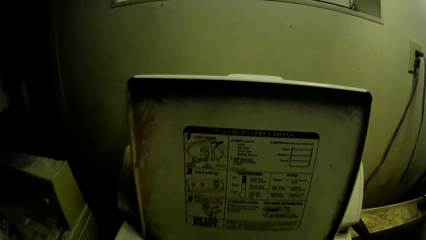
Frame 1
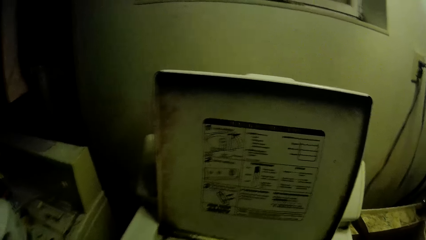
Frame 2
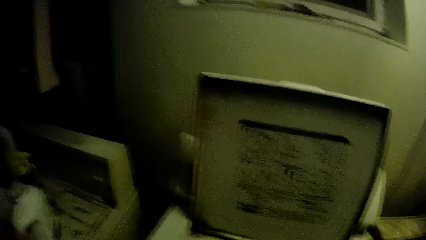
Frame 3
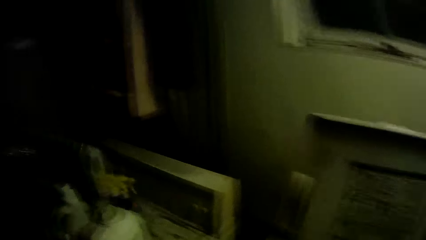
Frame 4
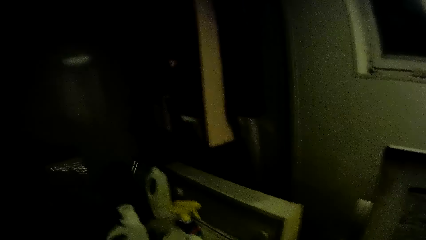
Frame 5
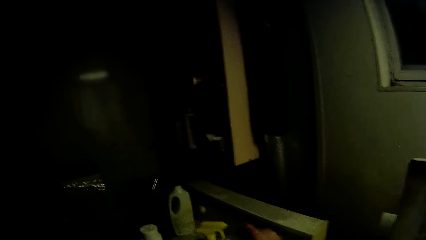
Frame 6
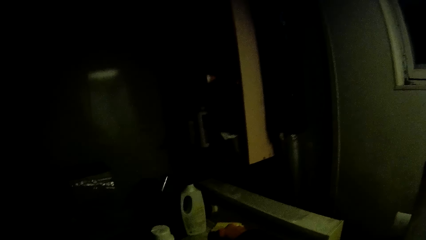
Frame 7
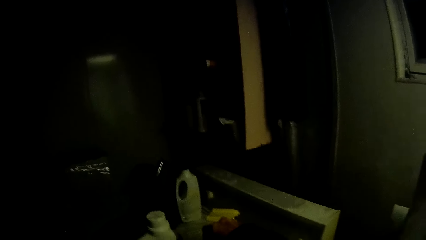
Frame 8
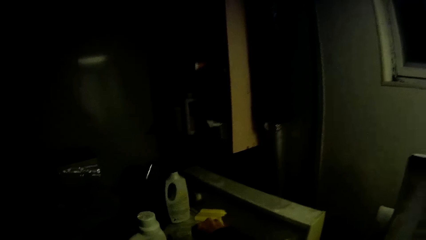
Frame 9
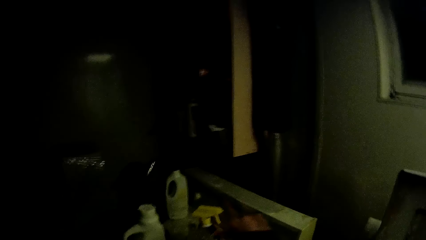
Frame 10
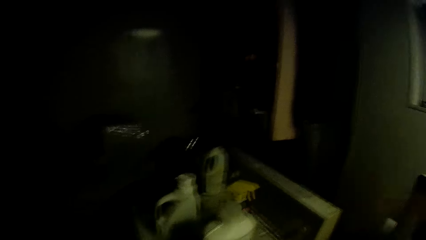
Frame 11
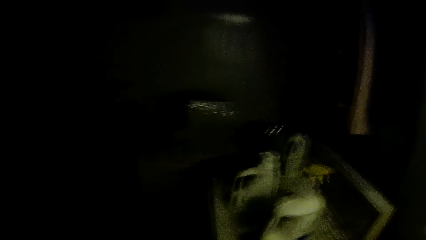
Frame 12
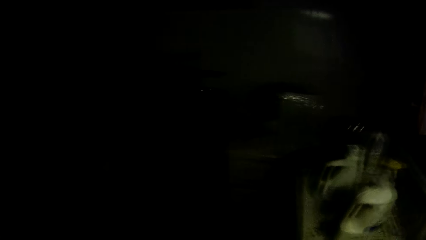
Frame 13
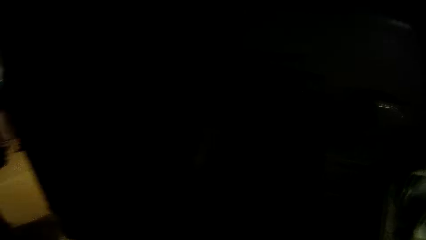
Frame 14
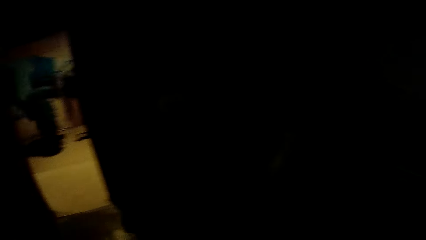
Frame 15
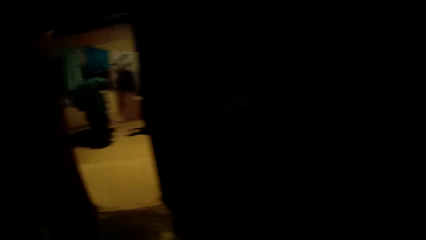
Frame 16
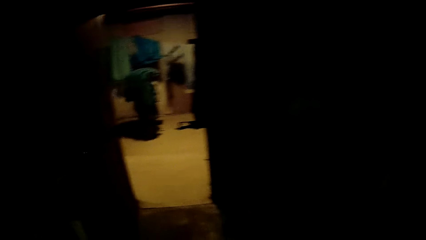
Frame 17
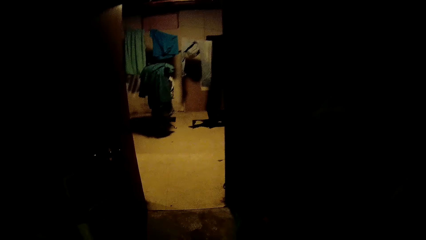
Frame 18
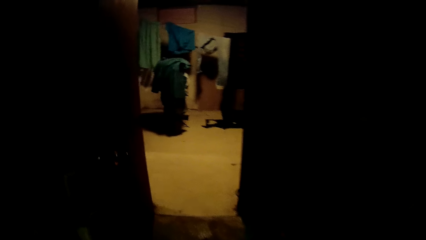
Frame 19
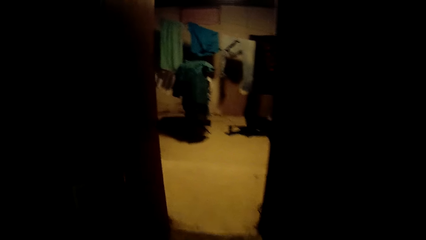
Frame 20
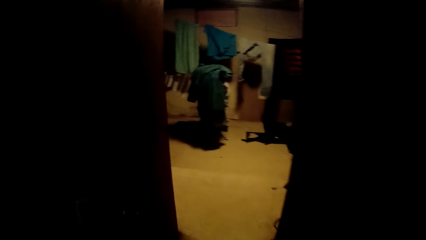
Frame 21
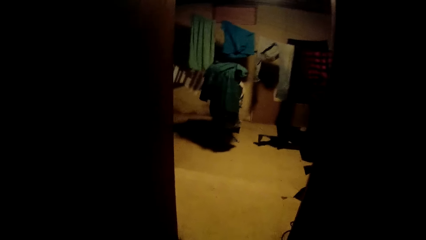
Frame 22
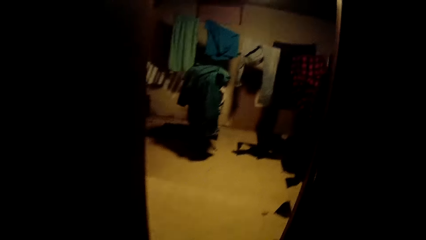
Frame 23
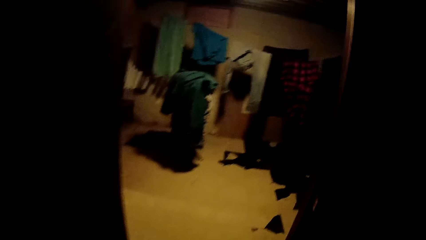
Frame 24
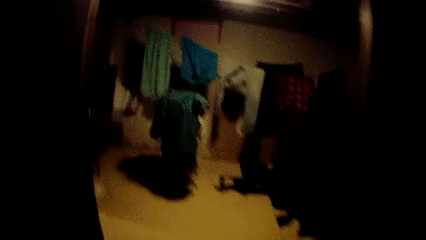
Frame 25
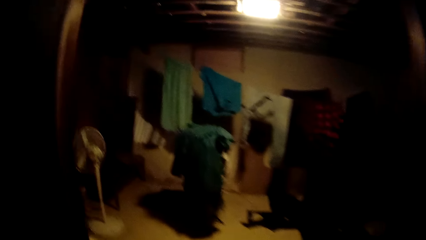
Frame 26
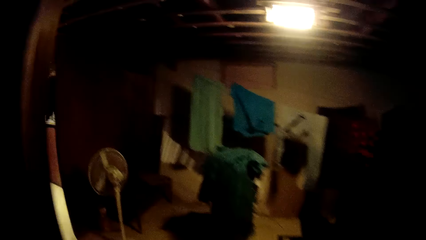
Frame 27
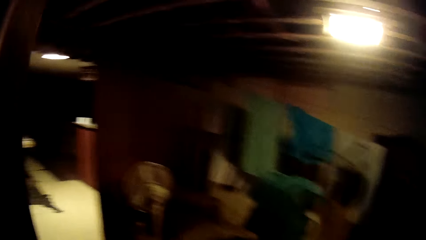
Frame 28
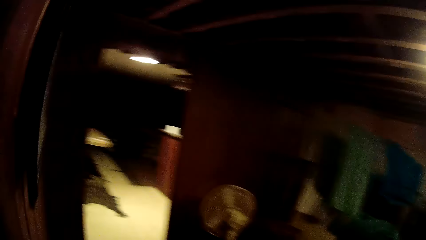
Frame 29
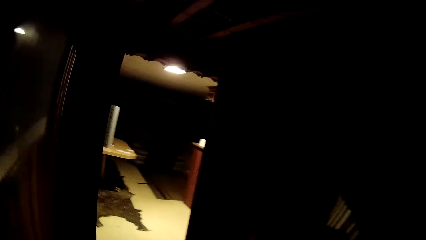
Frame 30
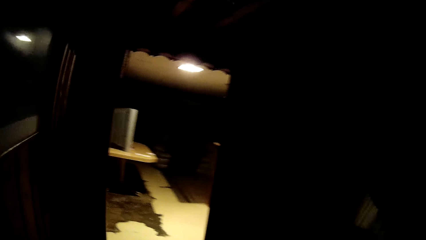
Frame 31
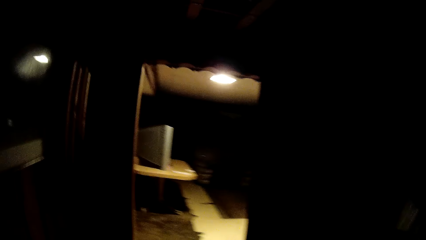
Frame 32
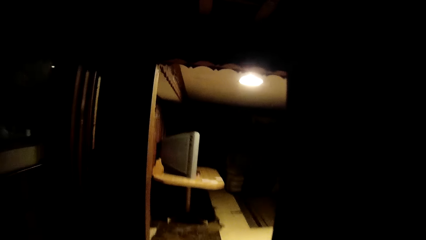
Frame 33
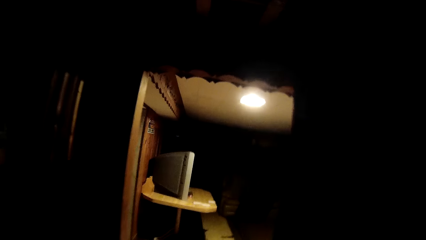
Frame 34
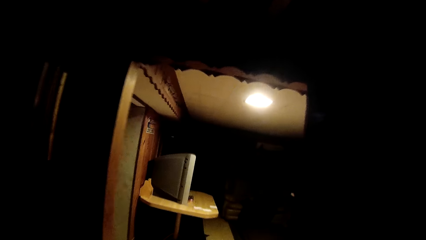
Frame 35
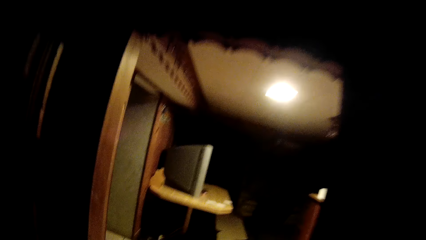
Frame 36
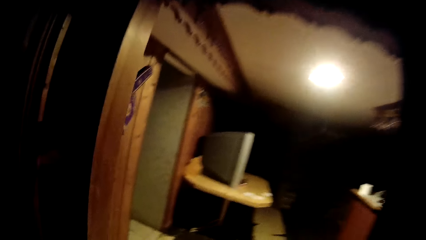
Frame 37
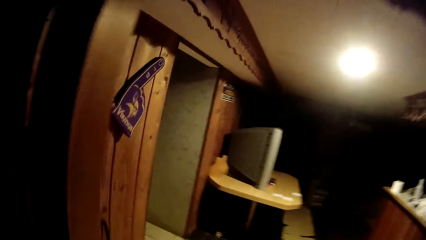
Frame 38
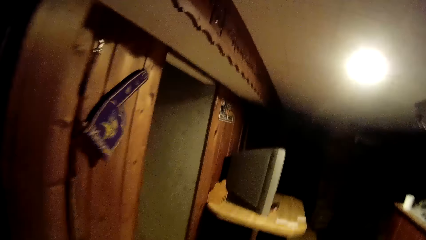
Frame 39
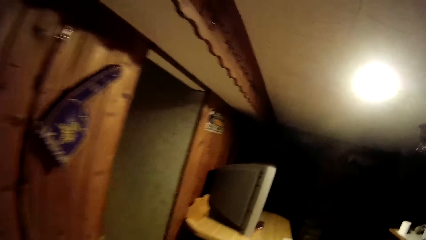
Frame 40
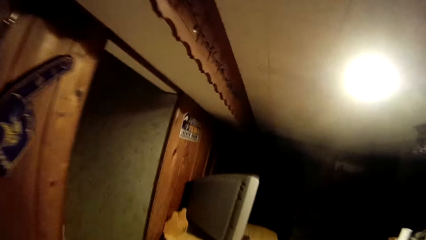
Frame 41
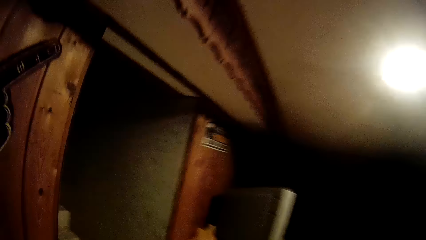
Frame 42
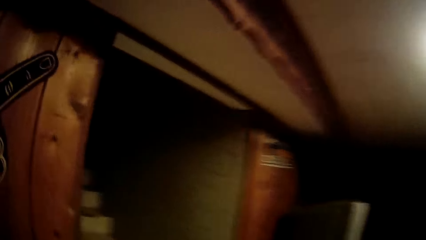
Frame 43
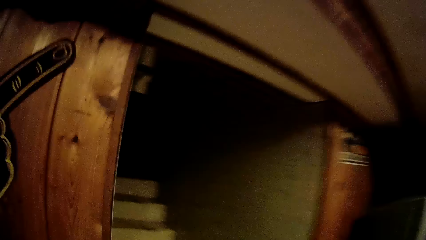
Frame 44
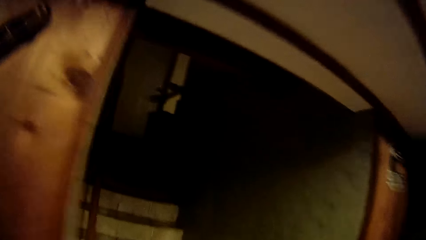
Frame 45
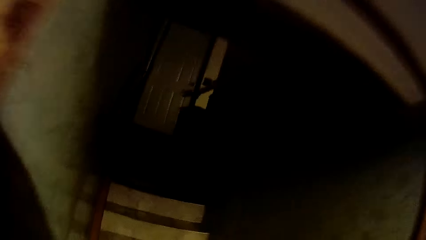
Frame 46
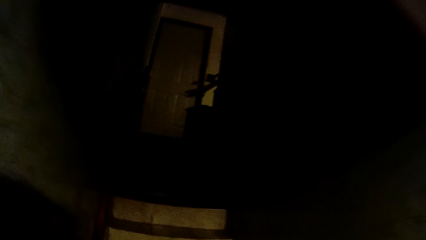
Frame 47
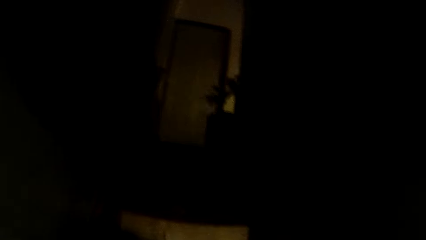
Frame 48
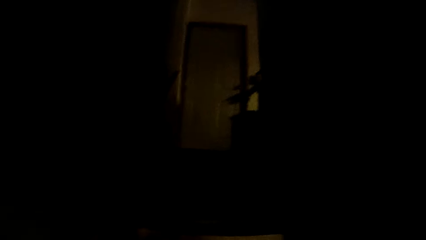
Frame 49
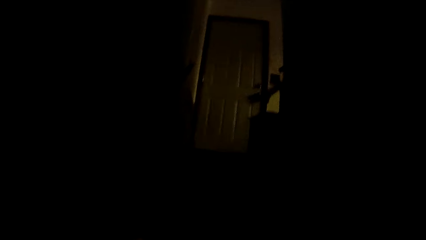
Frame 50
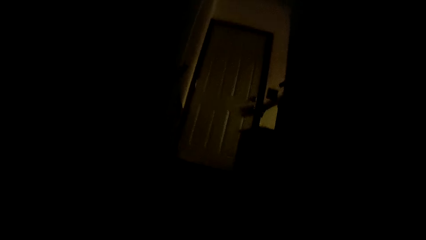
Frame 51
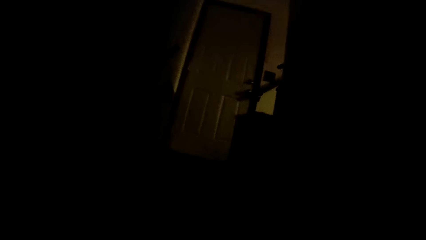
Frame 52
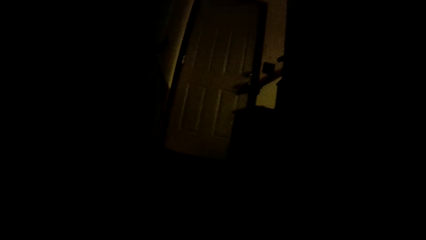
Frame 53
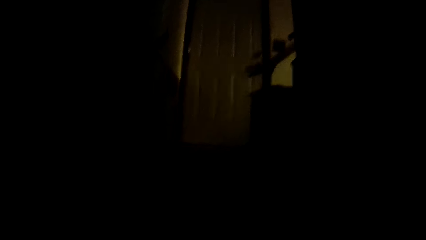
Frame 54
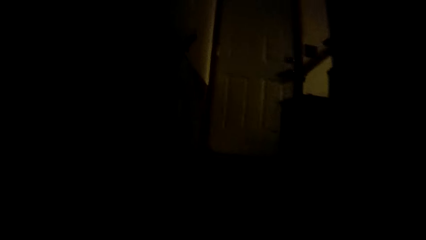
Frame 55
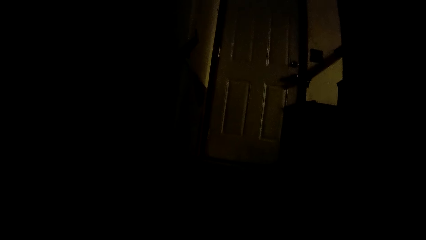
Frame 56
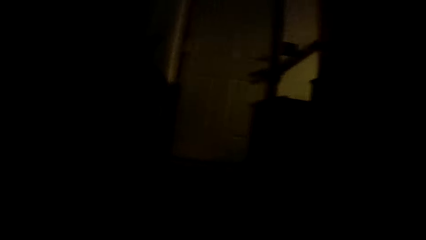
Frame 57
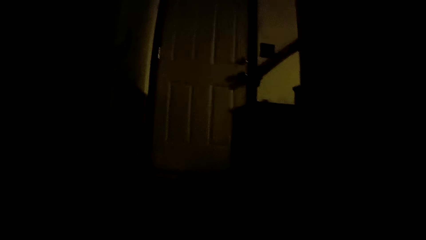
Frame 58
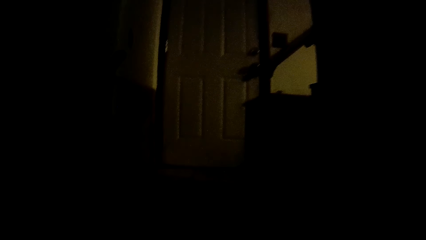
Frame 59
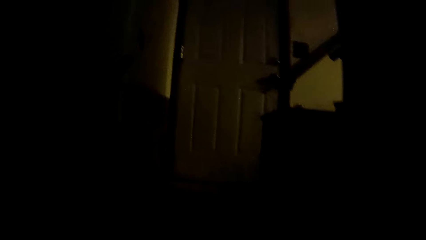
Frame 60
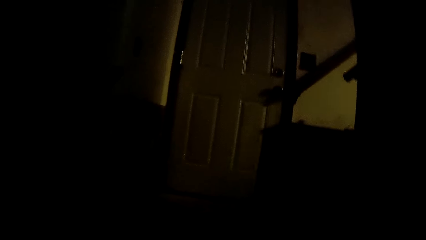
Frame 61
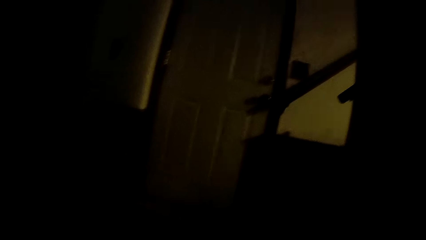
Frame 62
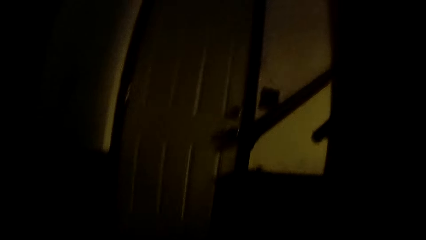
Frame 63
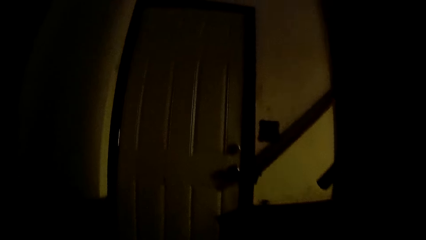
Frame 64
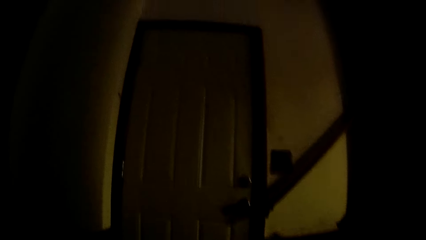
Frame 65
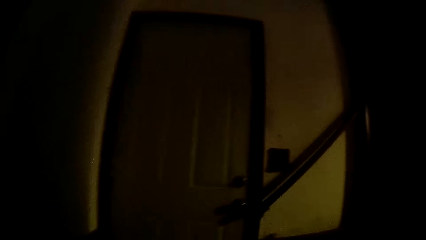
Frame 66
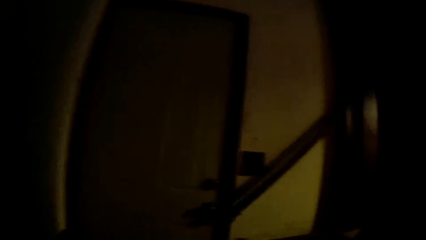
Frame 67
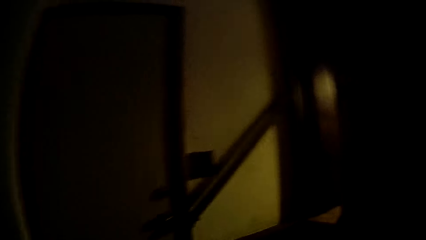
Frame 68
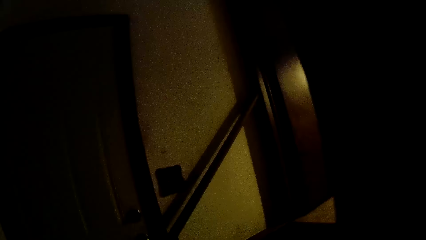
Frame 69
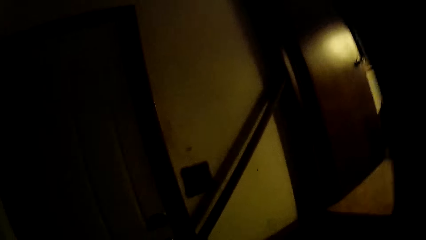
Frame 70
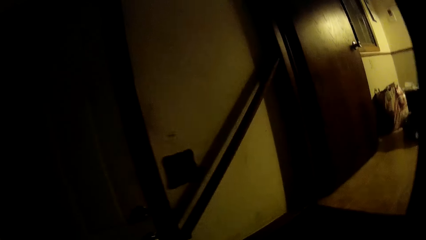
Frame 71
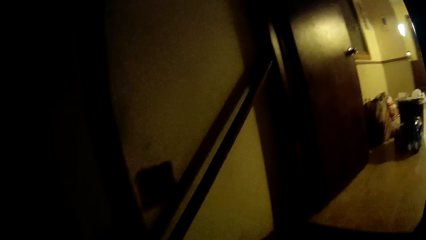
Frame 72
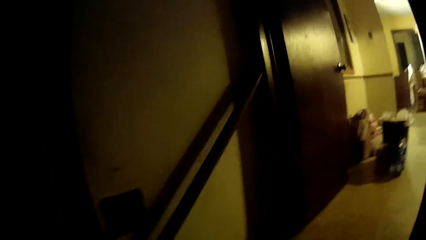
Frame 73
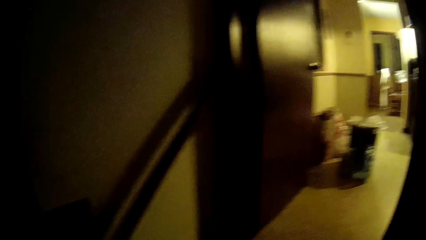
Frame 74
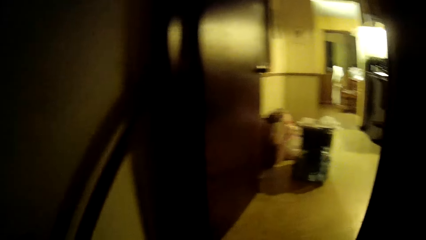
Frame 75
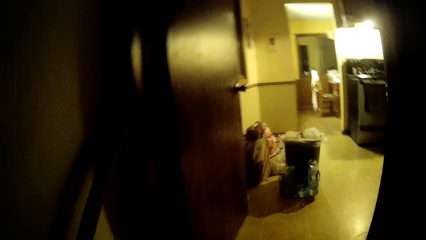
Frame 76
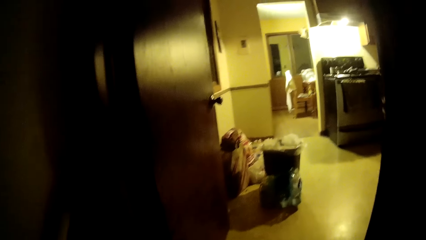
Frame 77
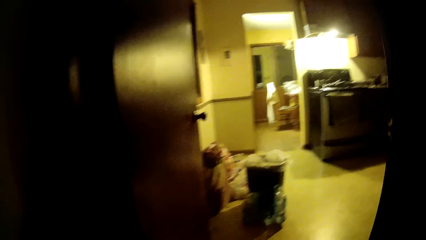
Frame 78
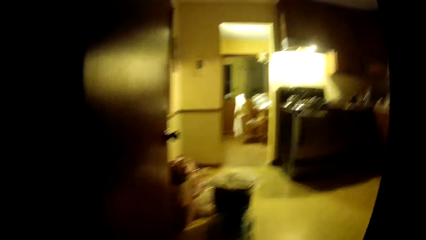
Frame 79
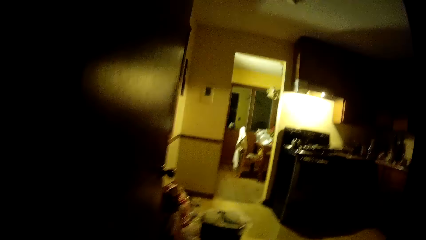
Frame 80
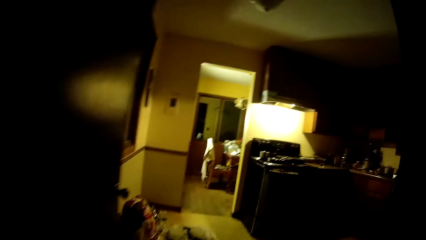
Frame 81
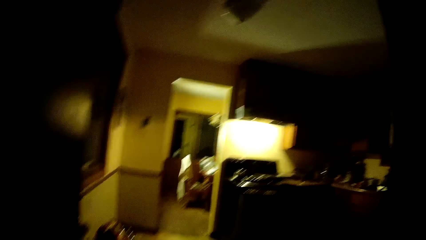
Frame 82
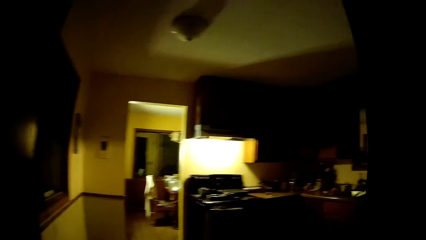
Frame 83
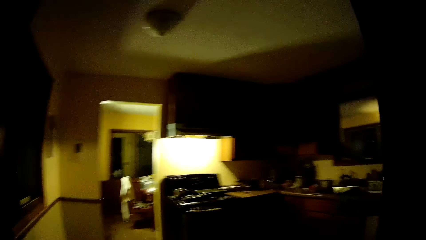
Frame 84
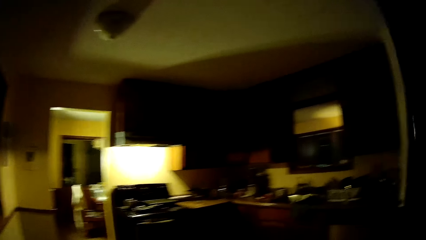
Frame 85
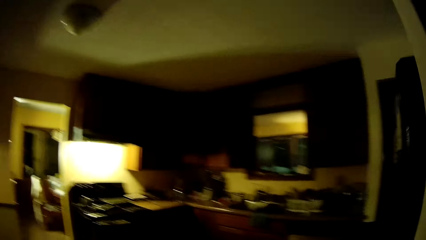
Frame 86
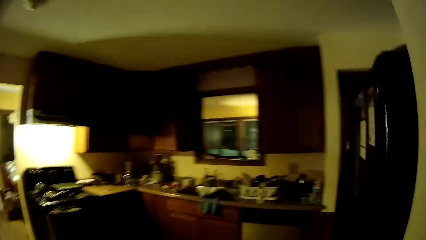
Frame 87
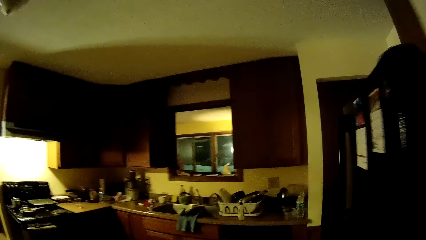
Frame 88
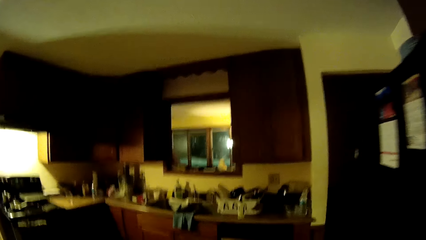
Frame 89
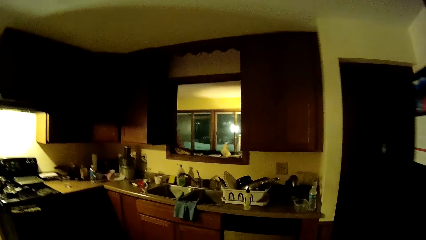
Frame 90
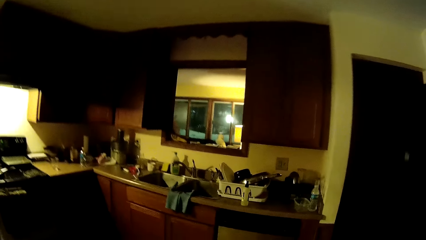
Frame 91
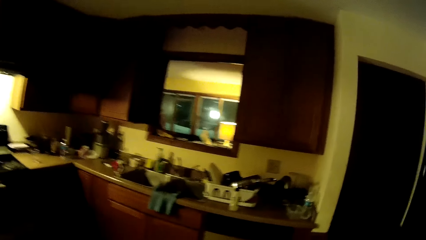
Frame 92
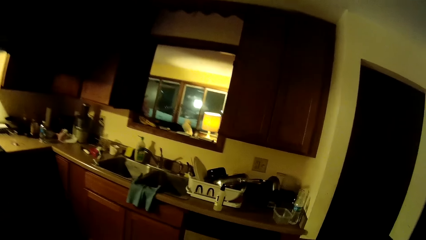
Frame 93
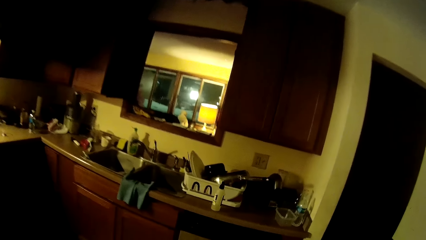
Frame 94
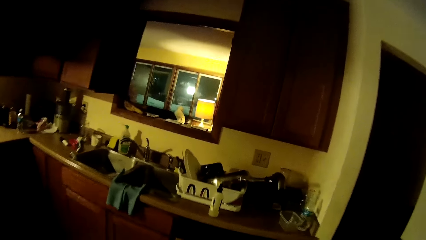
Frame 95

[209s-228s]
The camera wearer covers the bottle of liquid with its cap with her right hand. She walks to the staircase. She turns around. She switches off the light. She climbs the staircase. She walks around the house. She walks into a kitchen.
